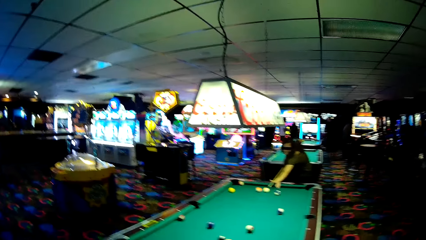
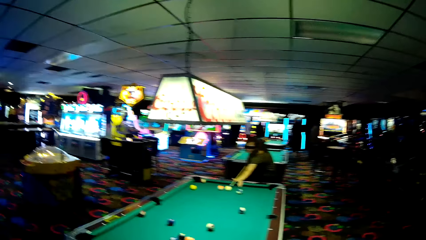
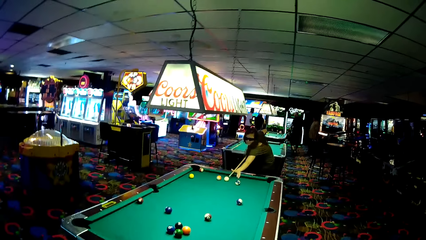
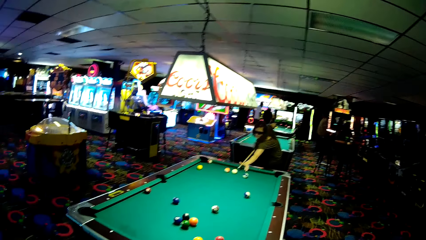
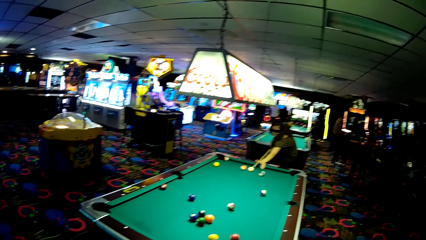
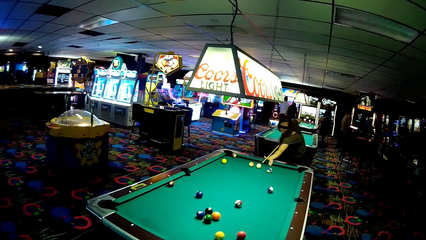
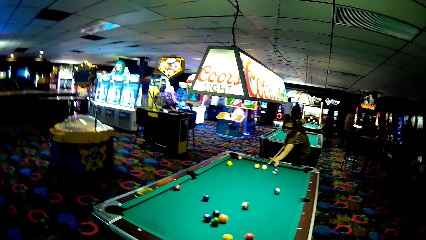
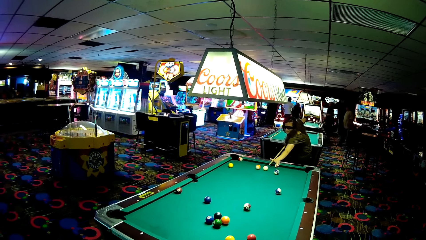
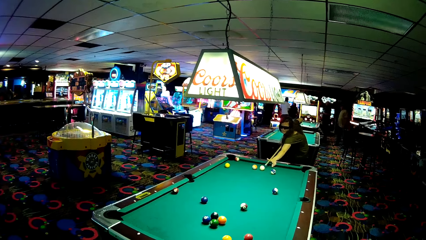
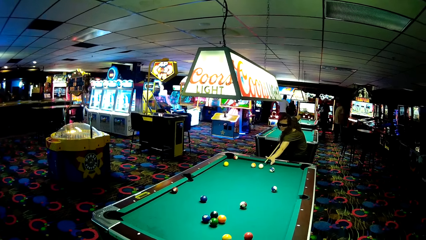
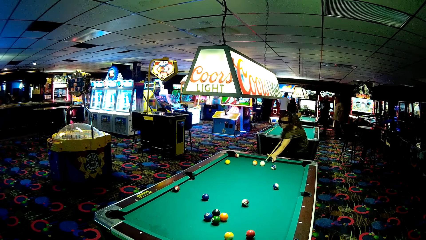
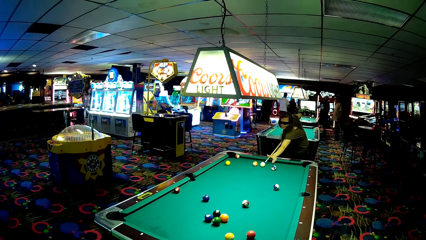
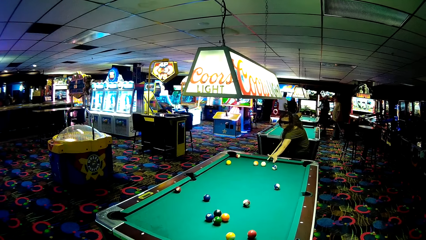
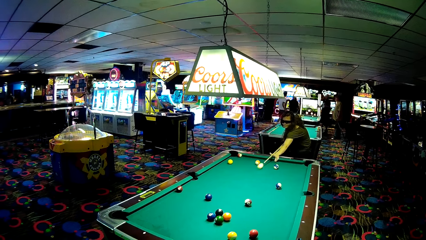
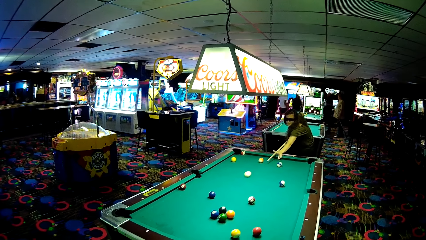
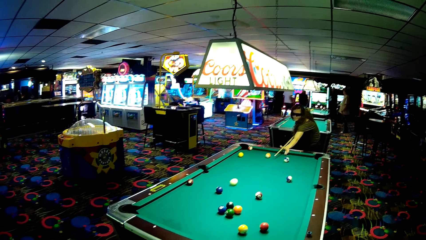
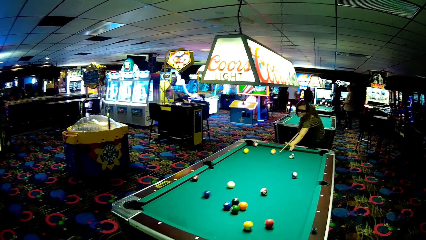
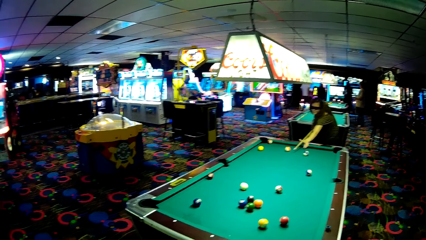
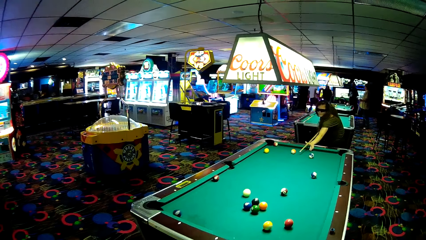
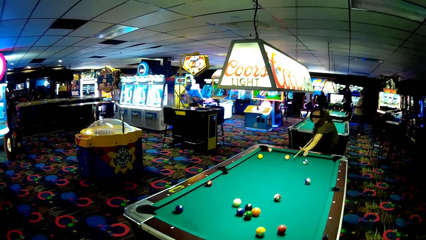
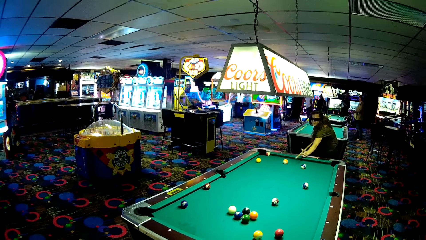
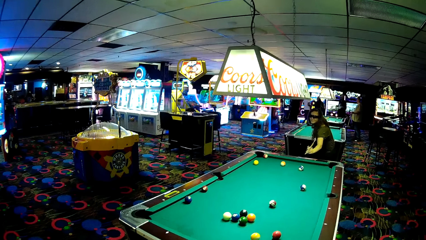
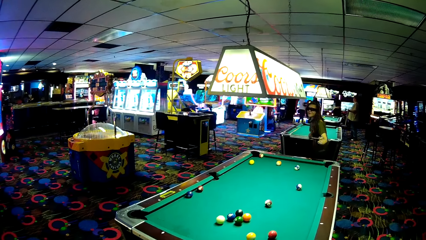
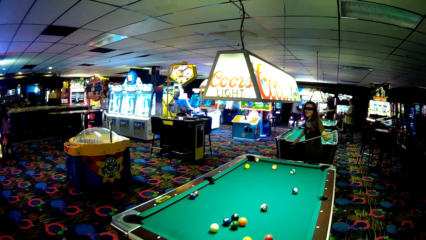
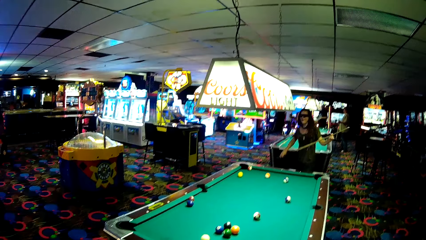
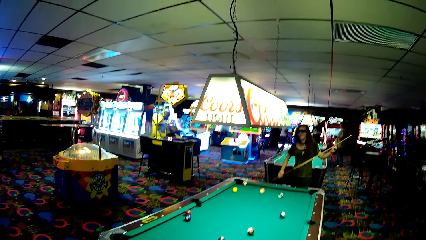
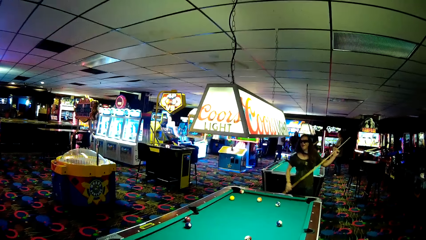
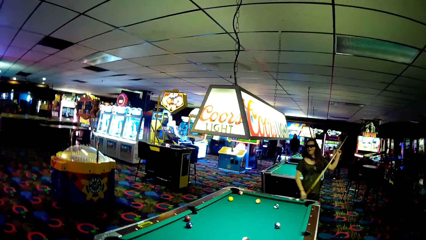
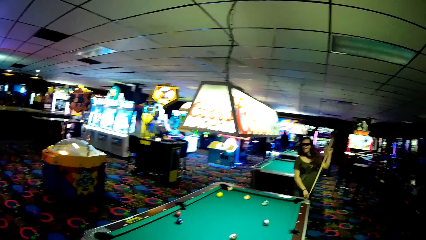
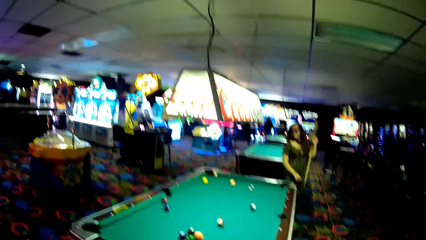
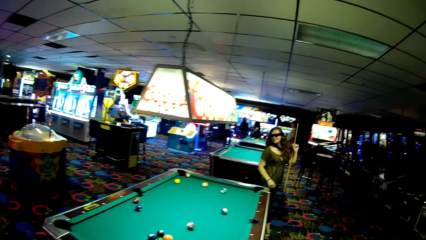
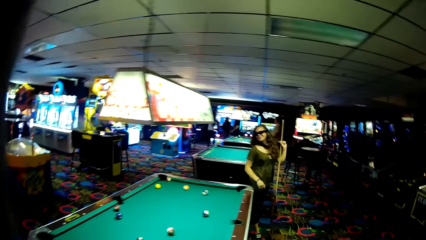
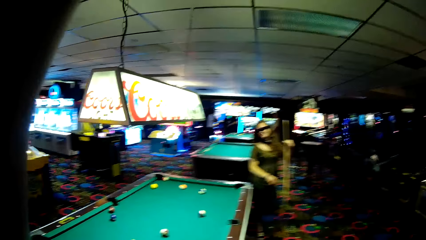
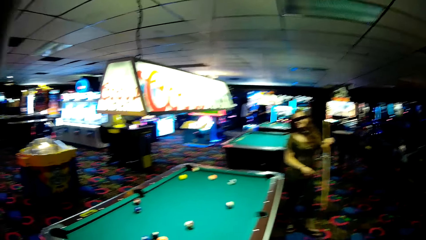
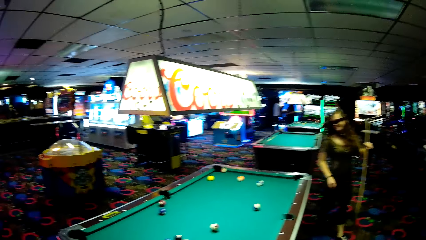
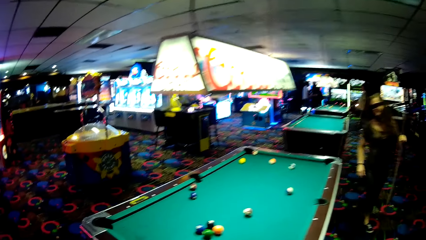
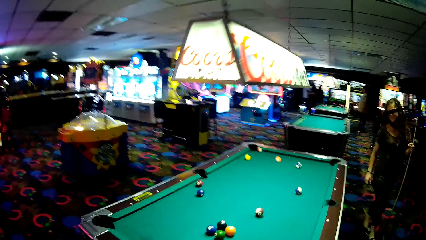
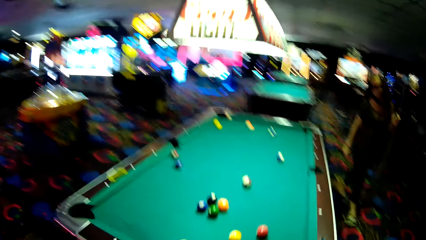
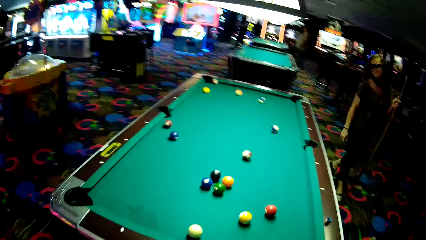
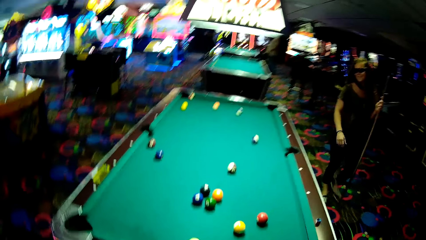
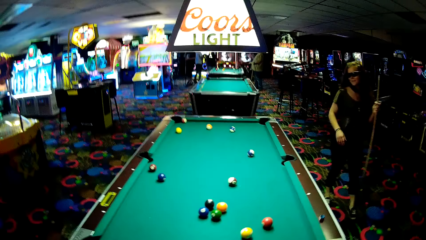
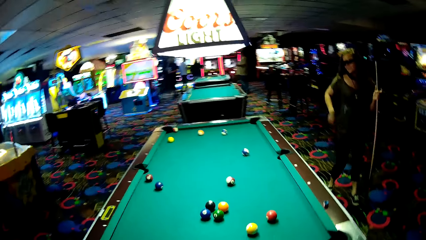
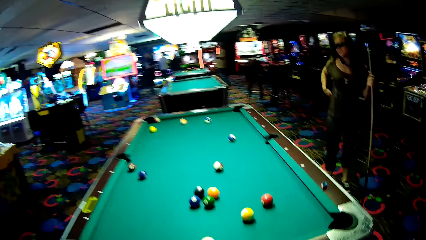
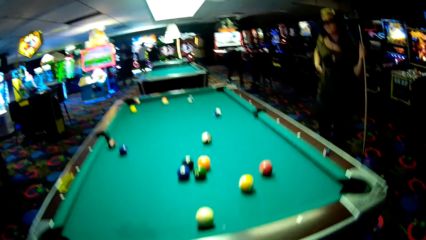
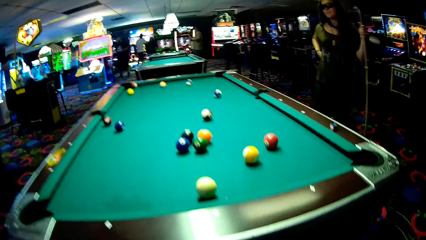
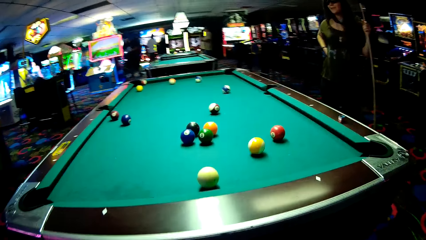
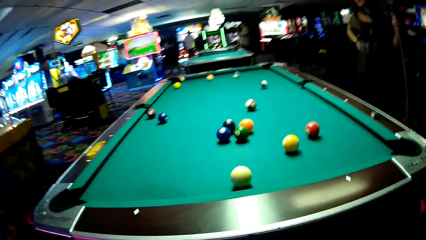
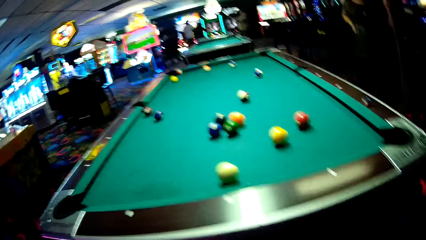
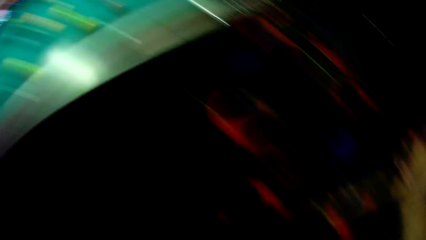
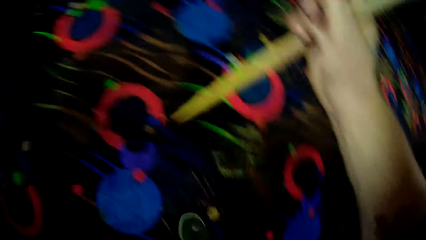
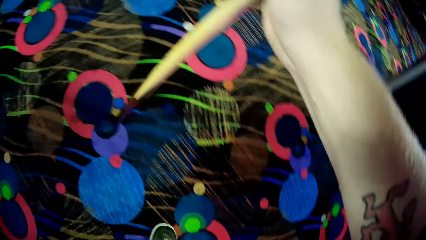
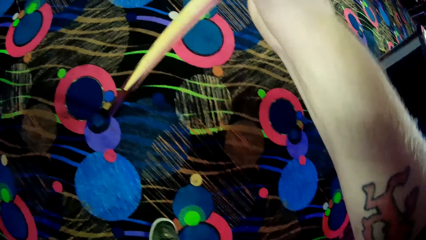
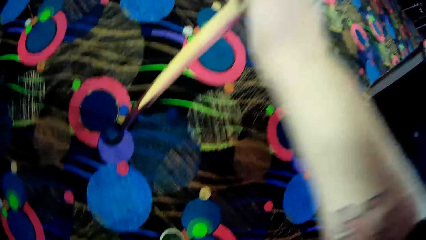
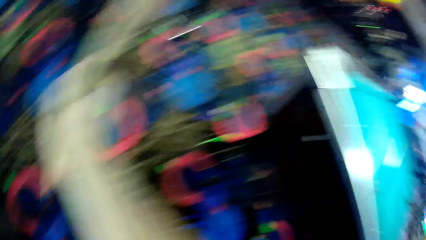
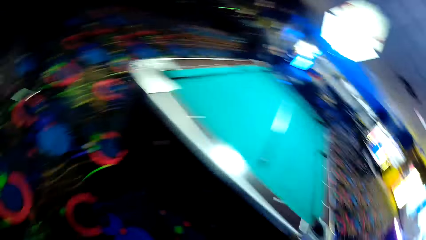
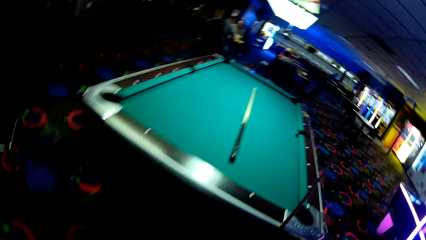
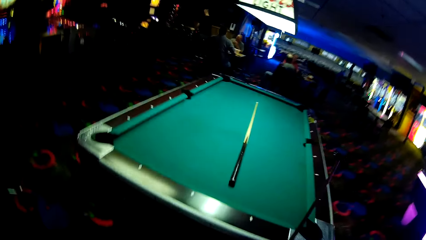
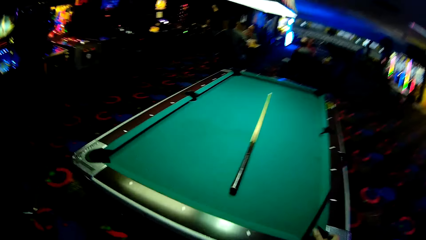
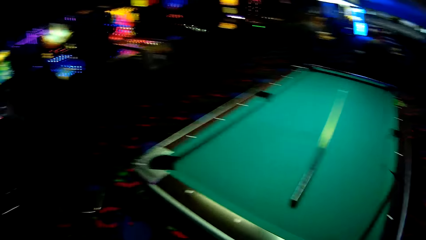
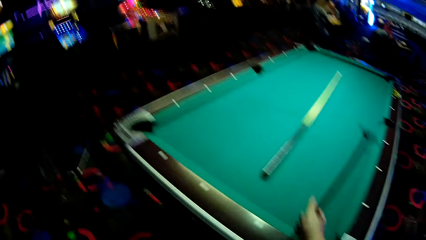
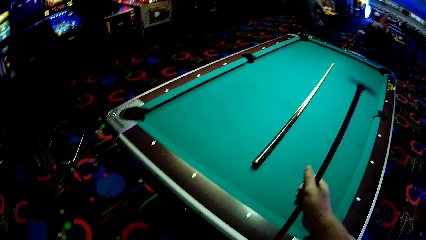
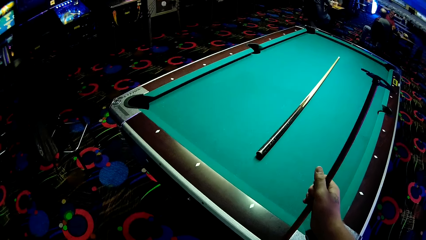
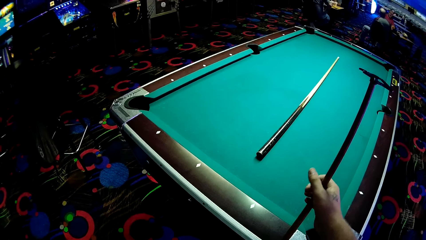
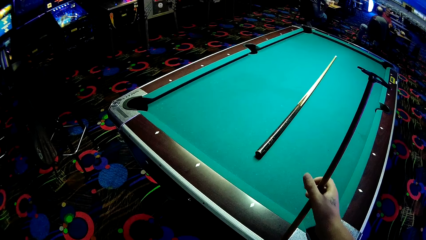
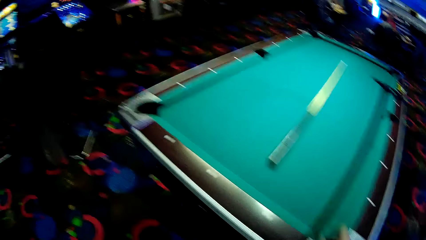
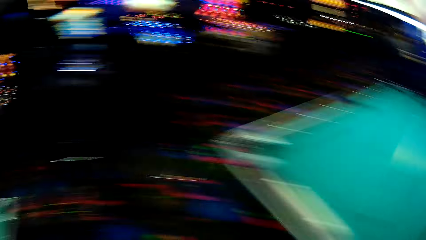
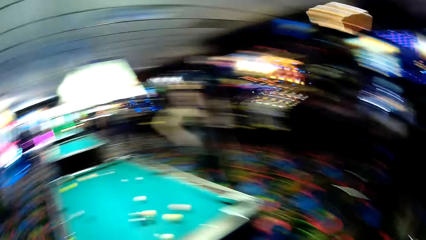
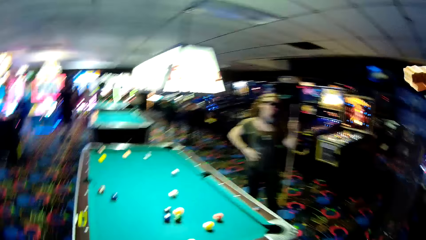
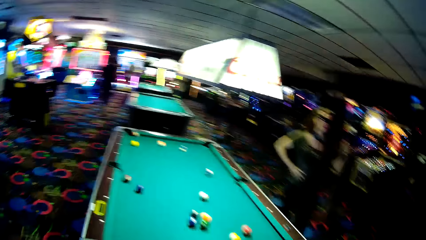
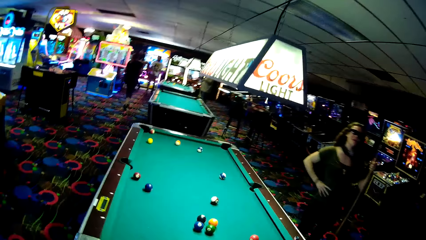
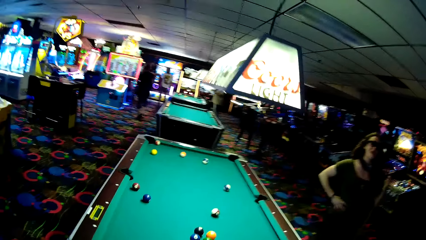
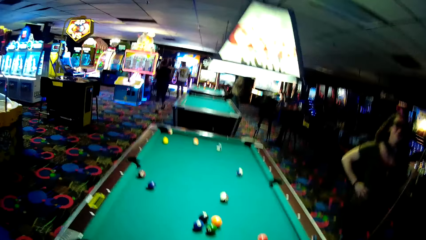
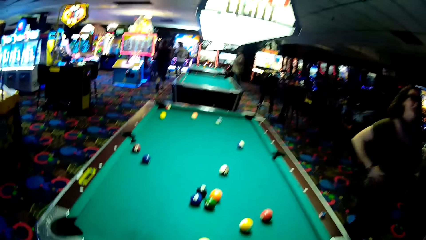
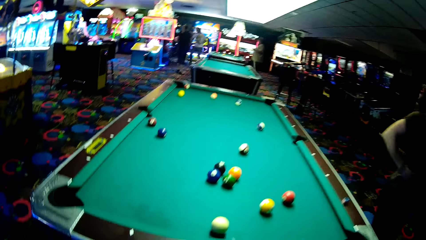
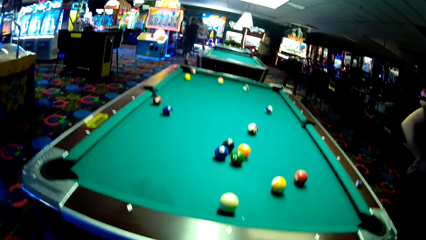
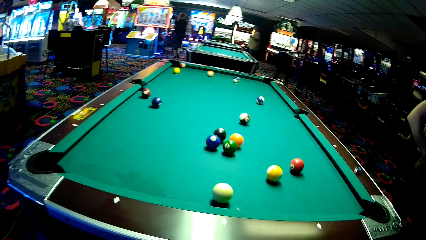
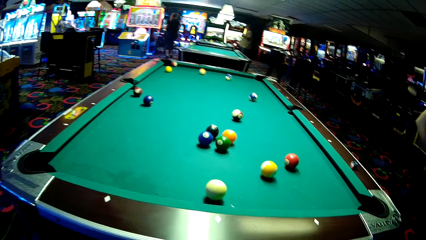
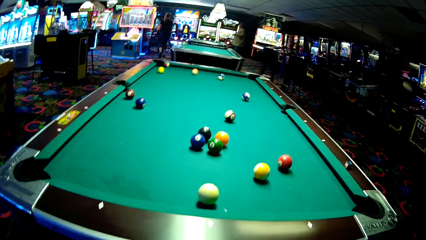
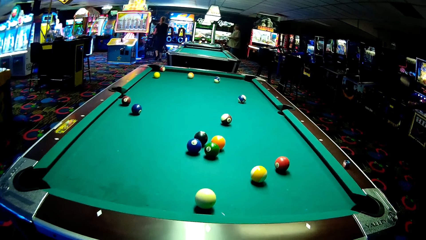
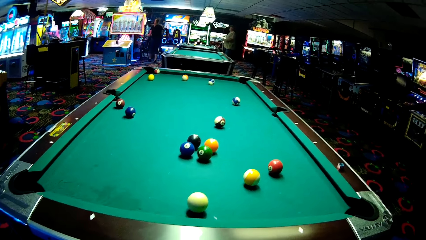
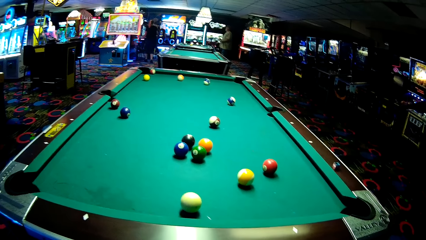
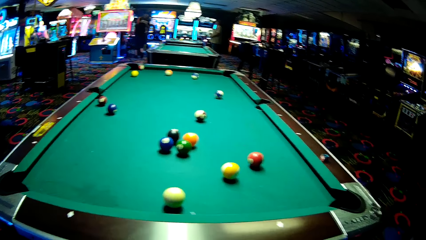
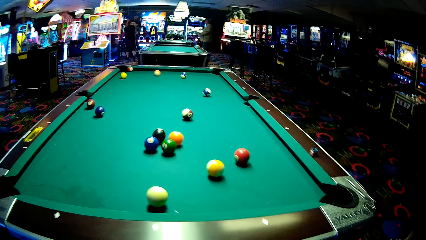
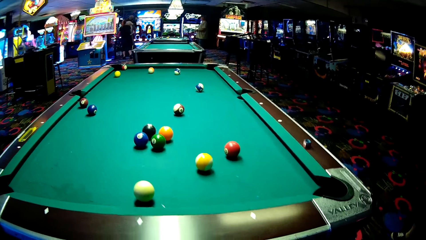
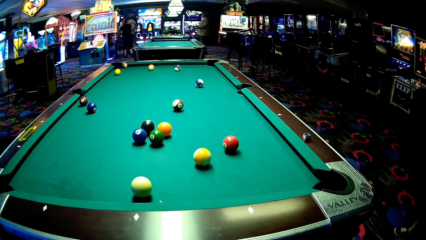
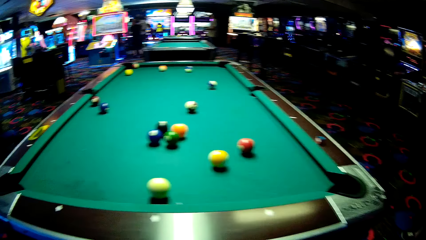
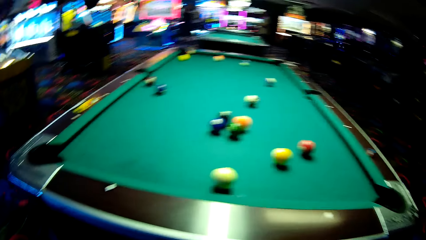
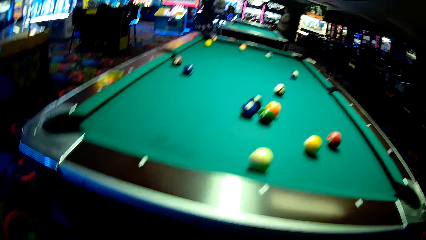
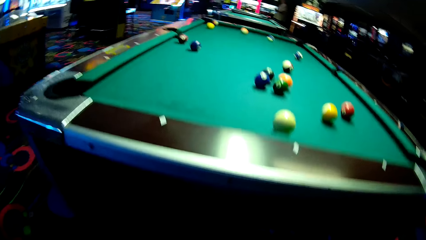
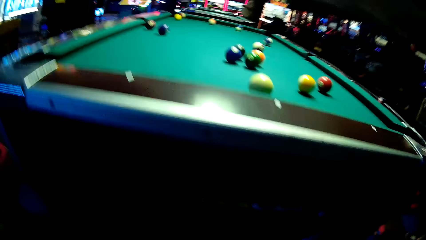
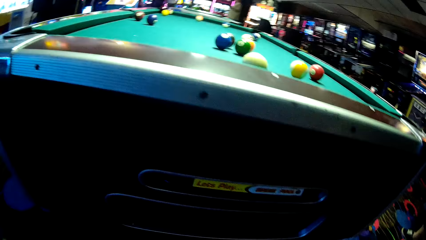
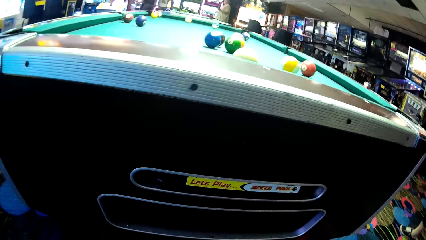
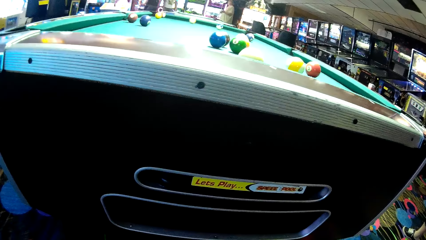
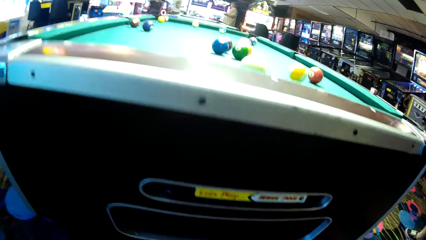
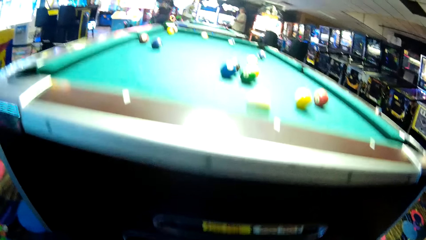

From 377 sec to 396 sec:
A woman strikes a ball. A person walks around the pool. The camera wearer leans a cue stick on the pool table.
